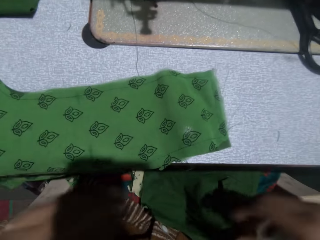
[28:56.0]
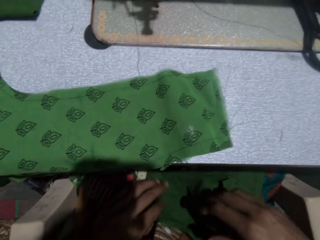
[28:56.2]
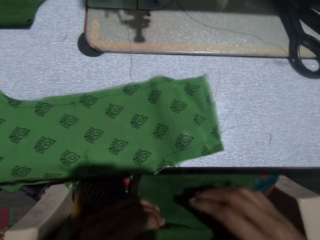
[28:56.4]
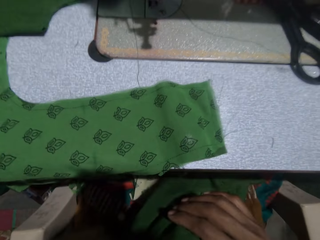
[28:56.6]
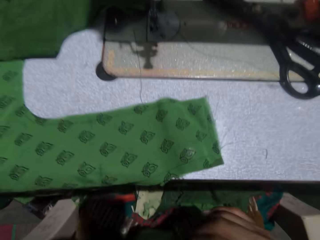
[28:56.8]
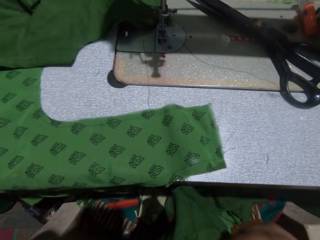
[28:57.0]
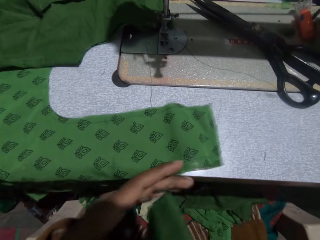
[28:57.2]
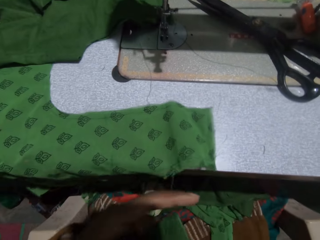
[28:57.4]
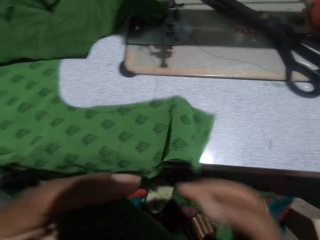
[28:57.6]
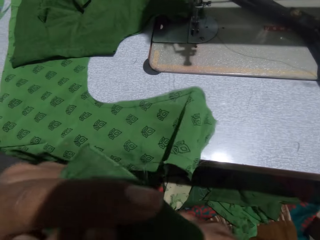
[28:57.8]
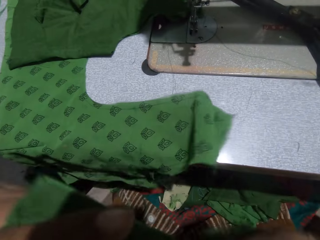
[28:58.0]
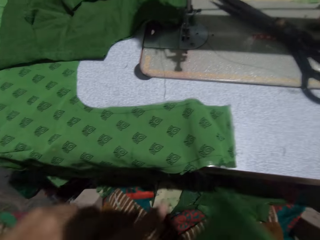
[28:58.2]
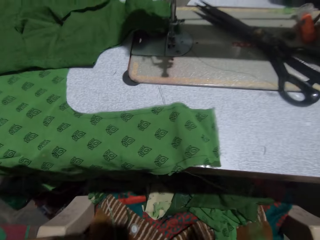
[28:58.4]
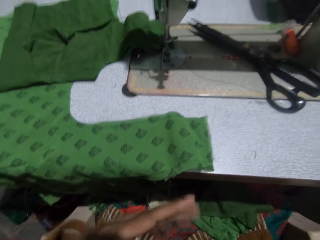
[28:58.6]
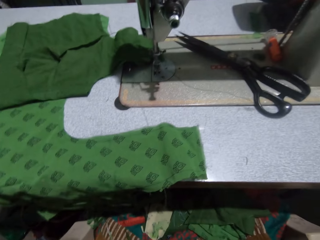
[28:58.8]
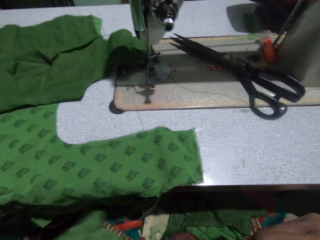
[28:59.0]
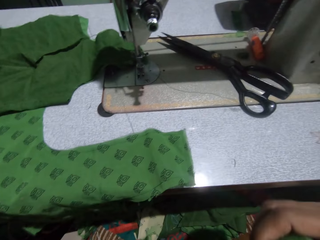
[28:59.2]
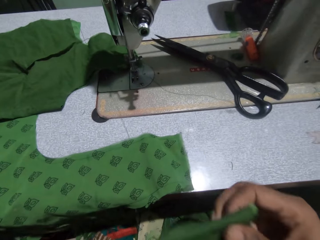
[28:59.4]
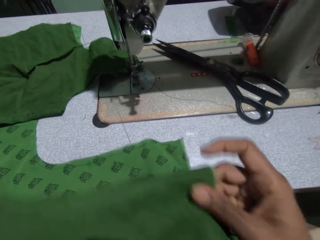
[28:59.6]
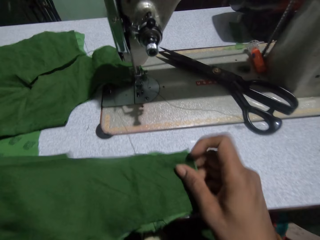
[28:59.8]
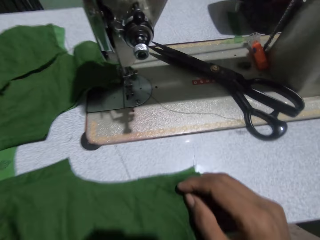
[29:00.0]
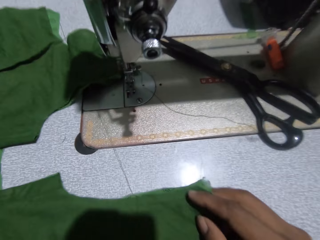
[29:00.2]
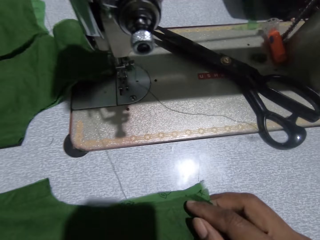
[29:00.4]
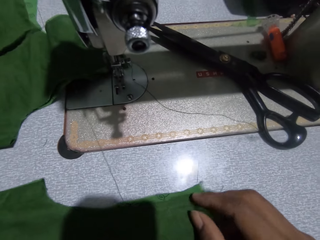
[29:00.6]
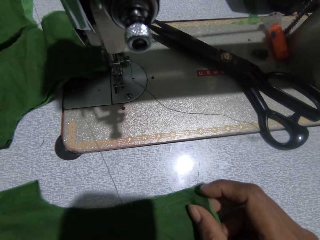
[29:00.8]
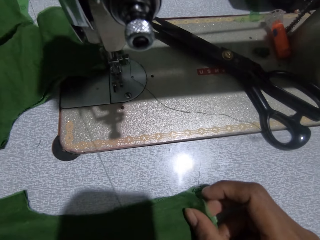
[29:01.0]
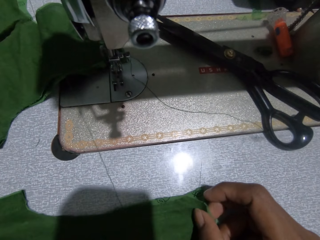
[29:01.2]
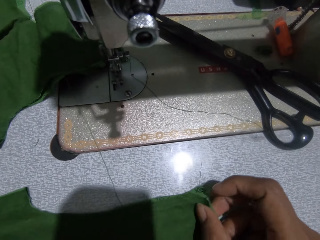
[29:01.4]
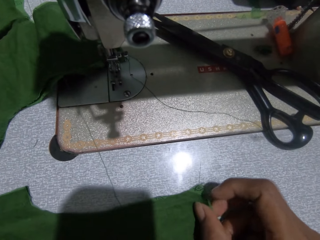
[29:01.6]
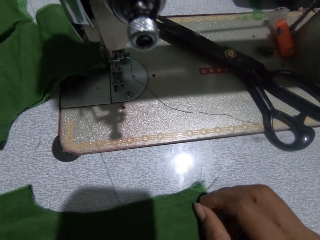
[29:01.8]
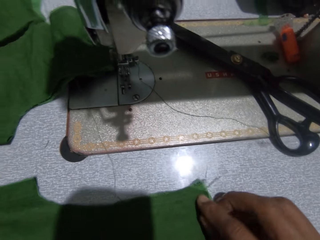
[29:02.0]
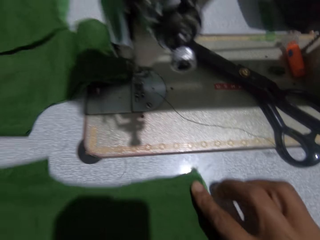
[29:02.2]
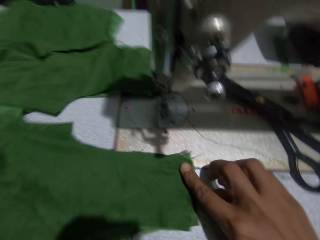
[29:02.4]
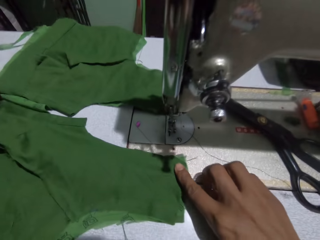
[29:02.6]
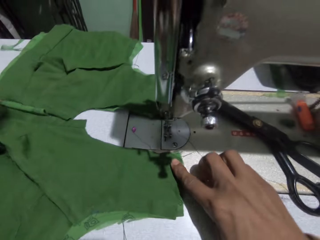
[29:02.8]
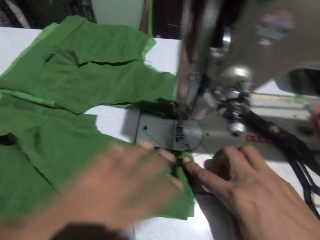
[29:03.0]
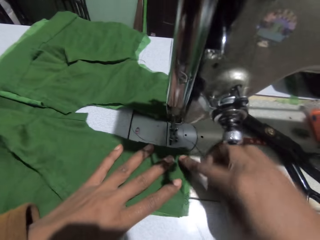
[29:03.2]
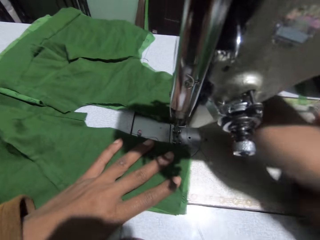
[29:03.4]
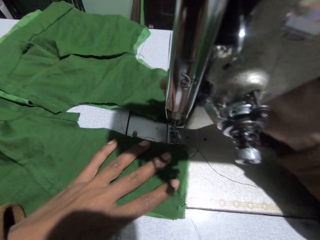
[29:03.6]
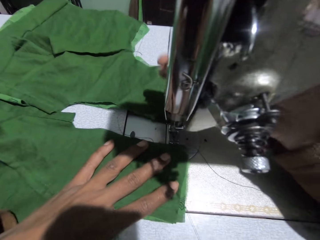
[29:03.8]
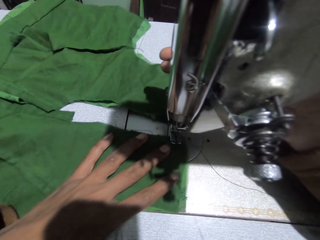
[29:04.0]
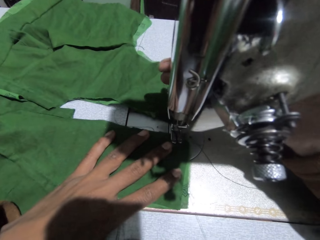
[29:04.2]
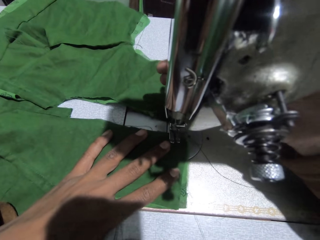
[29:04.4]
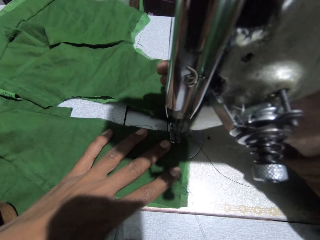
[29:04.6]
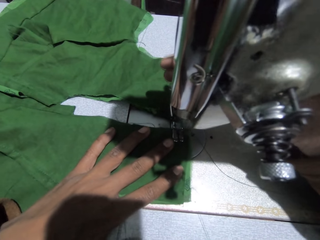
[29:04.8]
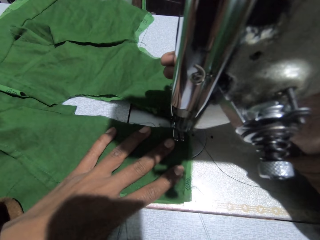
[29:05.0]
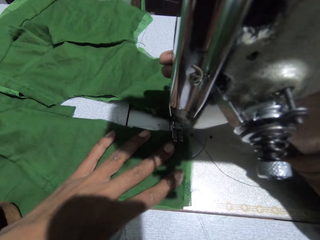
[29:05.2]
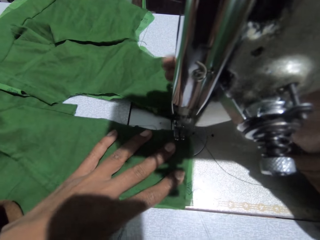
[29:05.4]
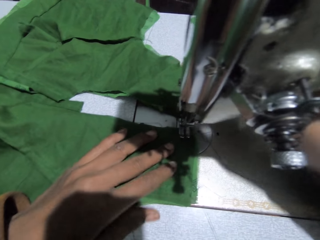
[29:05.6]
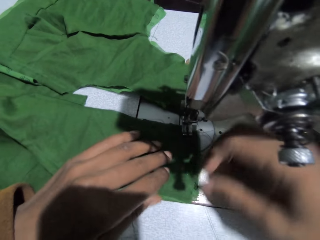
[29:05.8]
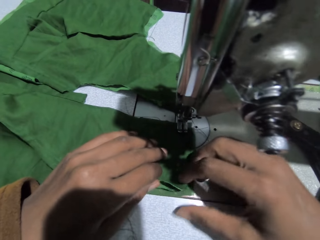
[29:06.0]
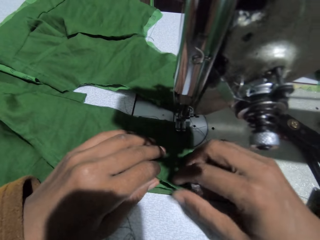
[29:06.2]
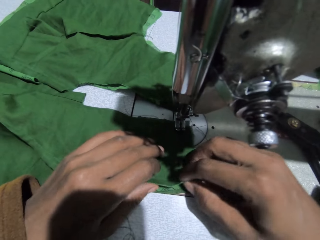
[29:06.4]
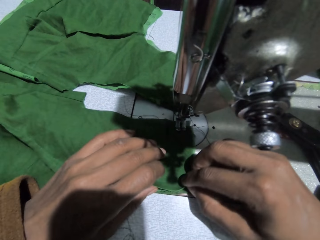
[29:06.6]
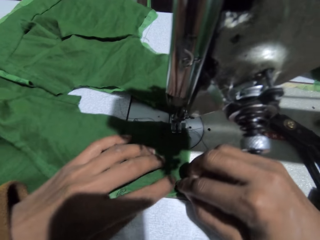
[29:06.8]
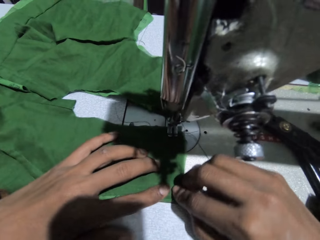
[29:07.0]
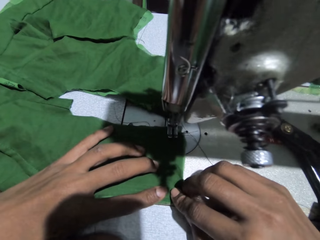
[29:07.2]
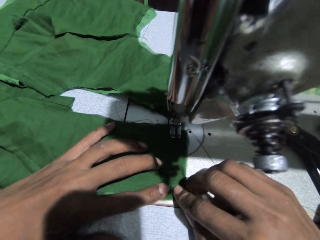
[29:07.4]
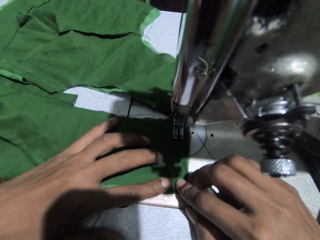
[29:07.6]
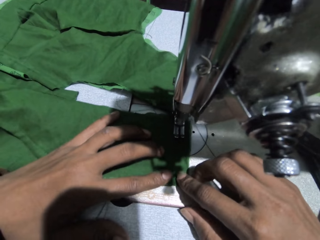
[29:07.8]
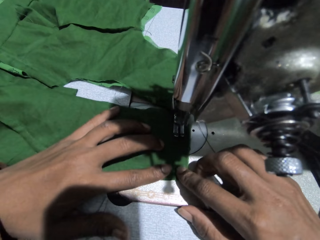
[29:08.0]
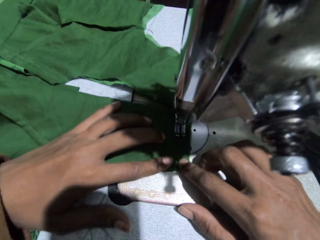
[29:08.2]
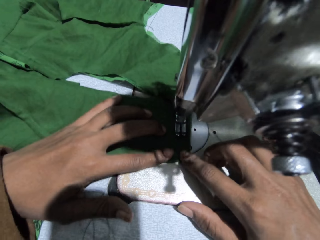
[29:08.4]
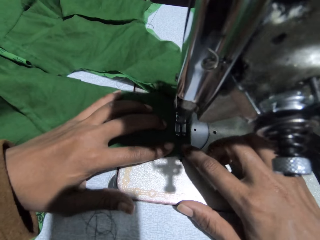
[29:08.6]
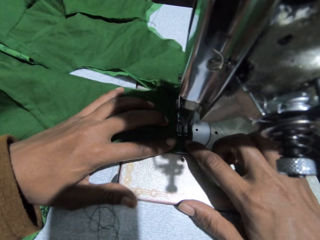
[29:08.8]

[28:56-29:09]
The camera wearer picks up another piece of cloth on her lap with both hands. She puts the piece of cloth over the cloth on the sewing machine. She pushes the clothes towards the feed dog of the sewing machine. She adjusts the presser bar handle on the sewing machine with her right hand. She sews the cloth with the sewing machine.

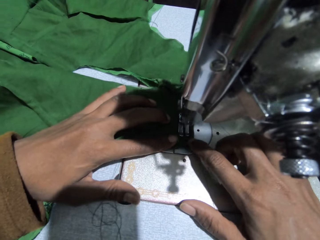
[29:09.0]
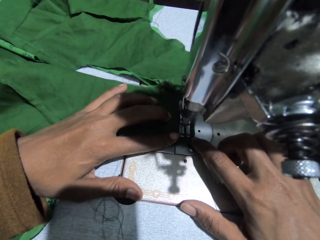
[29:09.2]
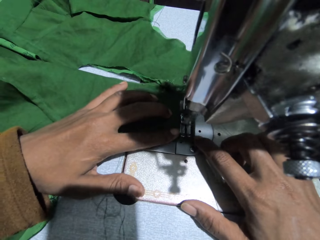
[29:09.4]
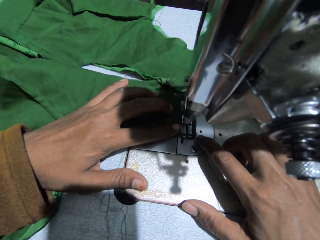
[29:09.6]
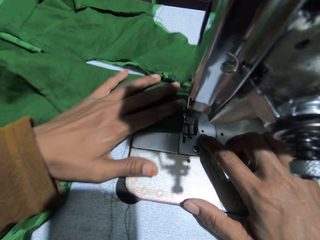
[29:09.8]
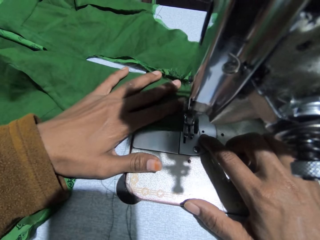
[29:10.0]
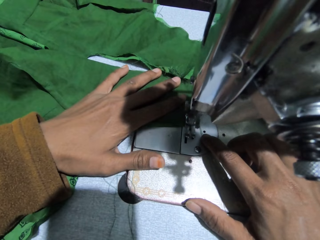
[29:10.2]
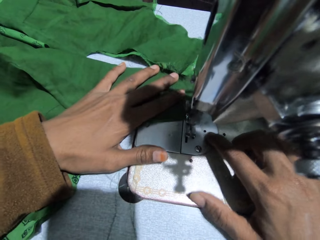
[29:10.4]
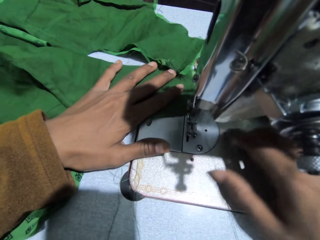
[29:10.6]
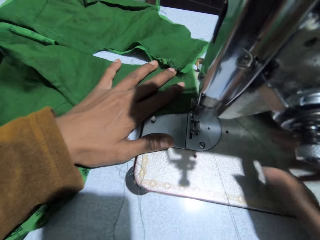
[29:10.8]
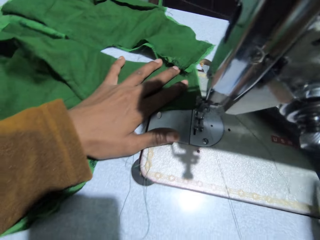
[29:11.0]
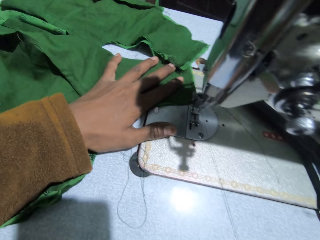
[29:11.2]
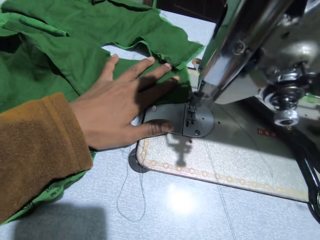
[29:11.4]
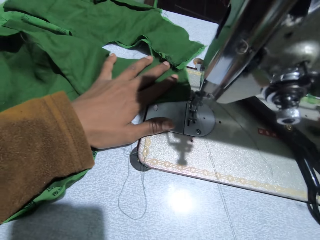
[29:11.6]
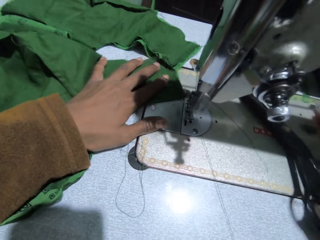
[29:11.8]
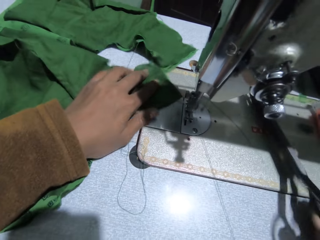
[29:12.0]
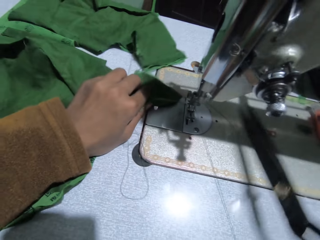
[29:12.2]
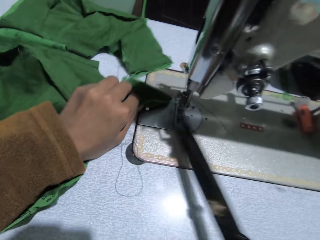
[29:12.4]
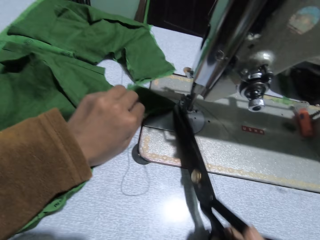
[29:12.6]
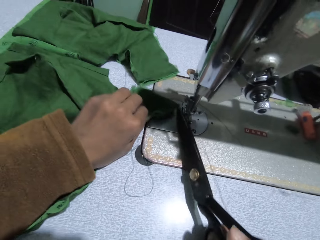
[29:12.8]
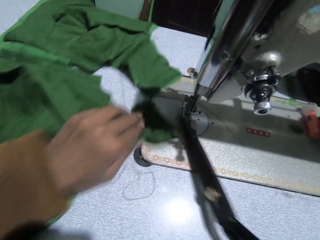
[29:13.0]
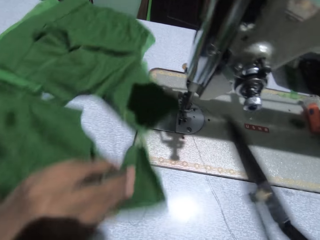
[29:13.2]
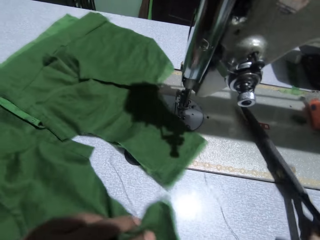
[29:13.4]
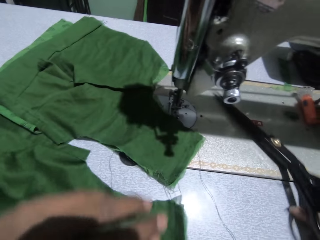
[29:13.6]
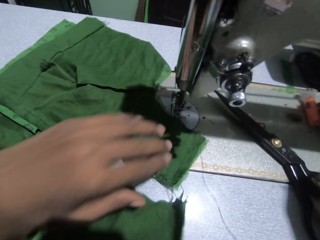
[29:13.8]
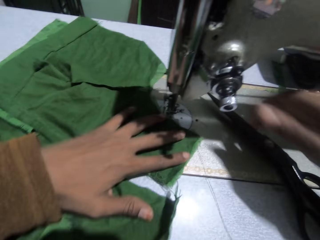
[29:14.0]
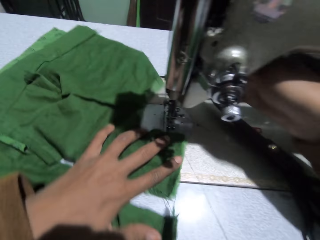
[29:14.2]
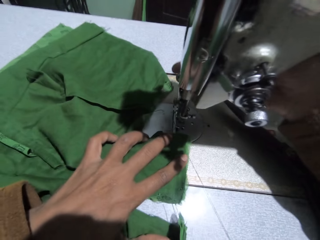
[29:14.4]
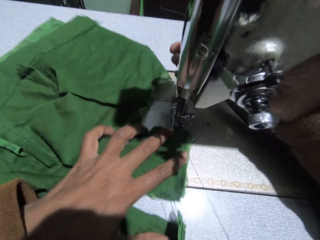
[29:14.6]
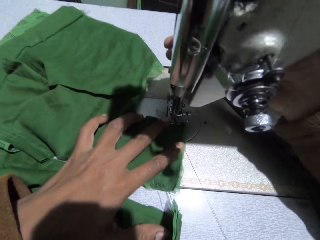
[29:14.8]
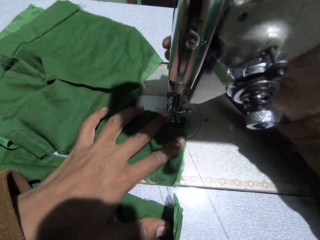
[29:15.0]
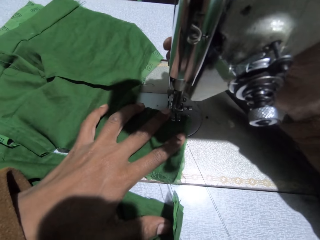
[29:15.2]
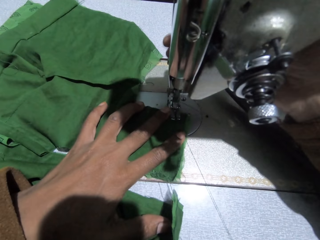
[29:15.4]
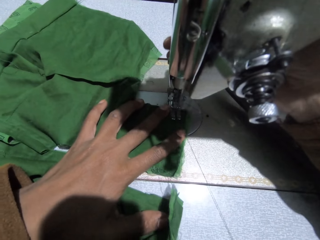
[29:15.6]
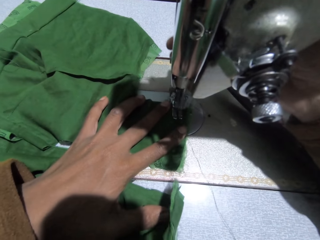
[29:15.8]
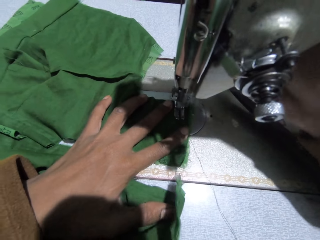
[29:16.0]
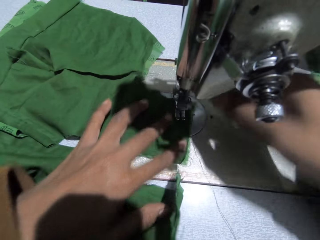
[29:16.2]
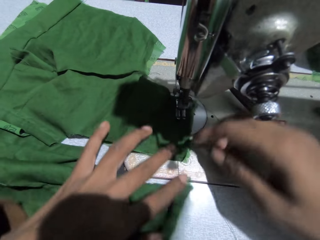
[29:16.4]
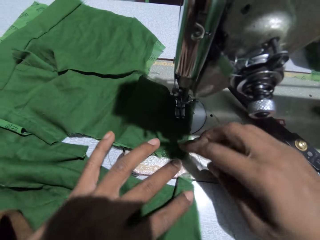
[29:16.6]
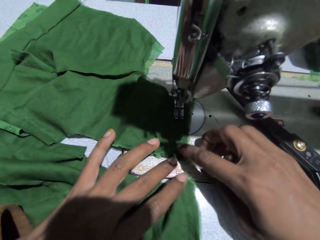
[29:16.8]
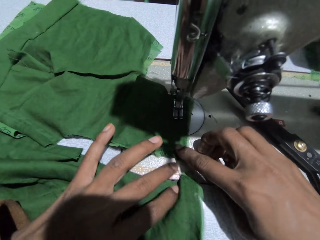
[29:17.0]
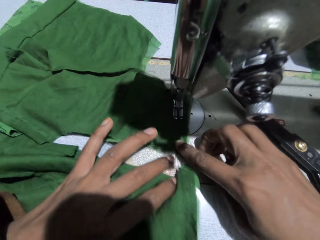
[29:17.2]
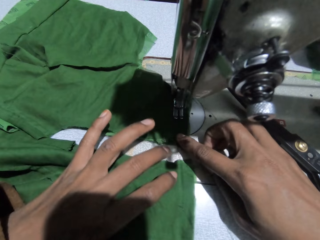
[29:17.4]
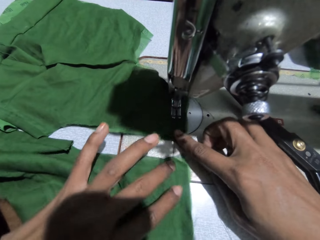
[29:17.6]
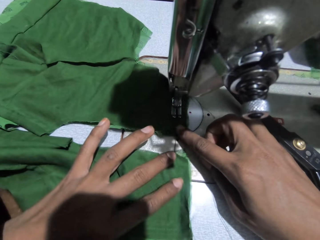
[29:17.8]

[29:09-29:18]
The camera wearer picks up the scissors on the sewing machine with her right hand. She cuts the thread with the scissors. She puts the scissors on the sewing machine. She adjusts the cloth with her left hand. She adjusts the presser bar handle on the sewing machine with her right hand. She sews the cloth with the sewing machine.
